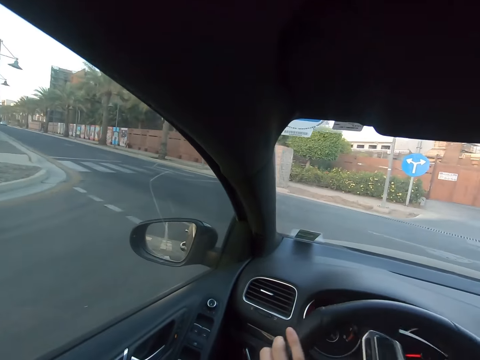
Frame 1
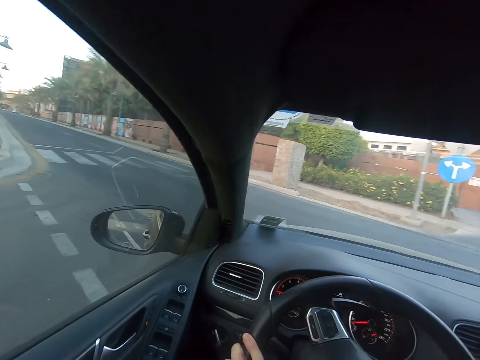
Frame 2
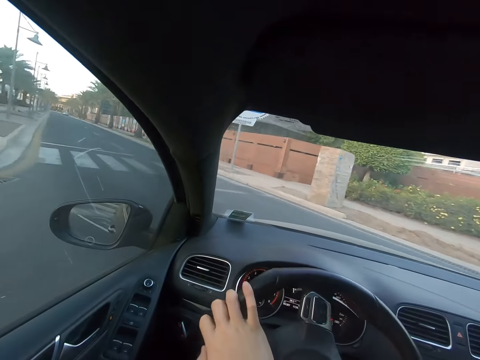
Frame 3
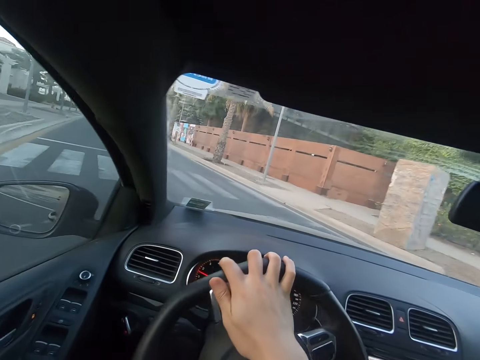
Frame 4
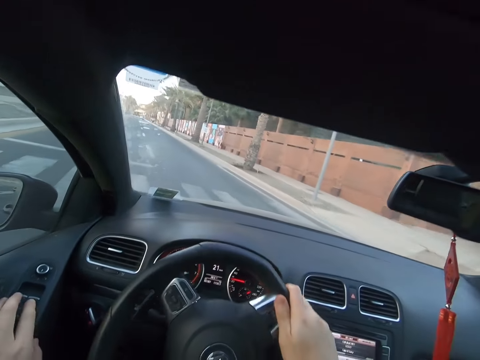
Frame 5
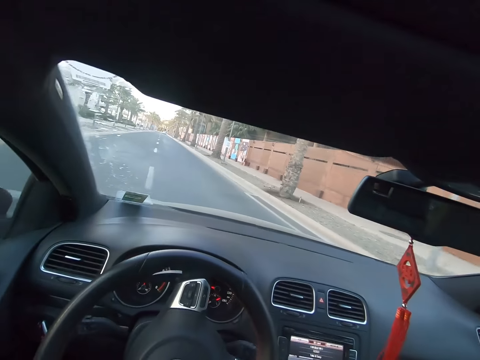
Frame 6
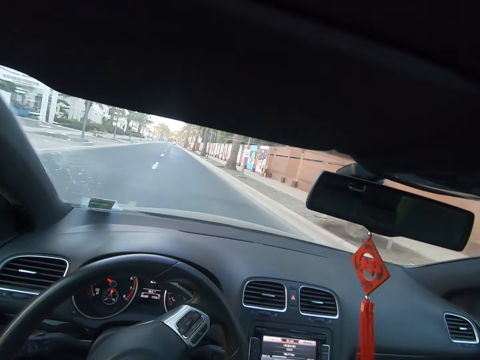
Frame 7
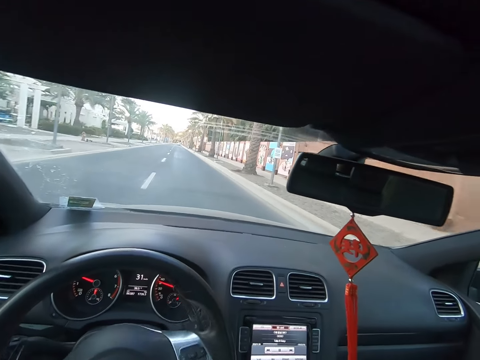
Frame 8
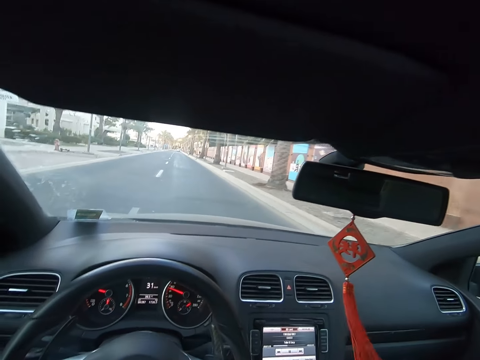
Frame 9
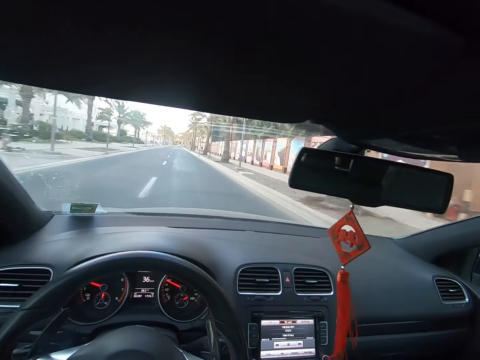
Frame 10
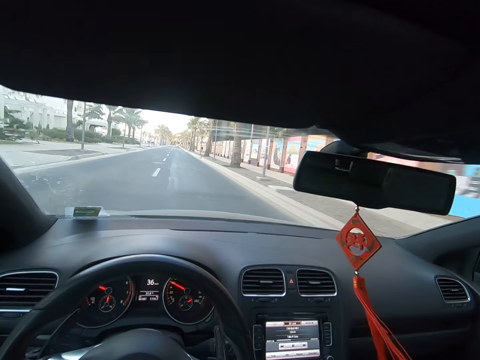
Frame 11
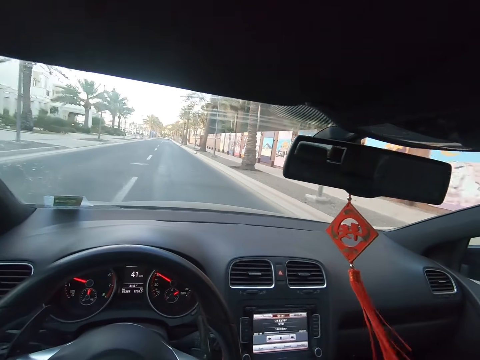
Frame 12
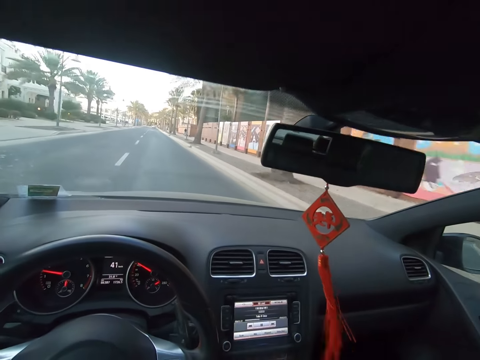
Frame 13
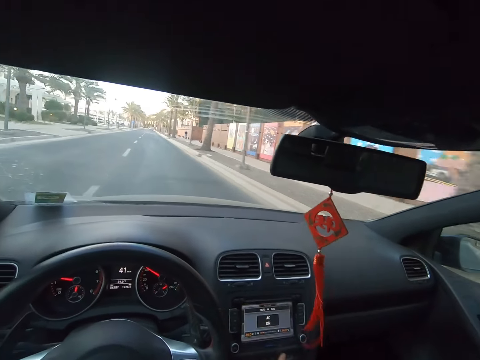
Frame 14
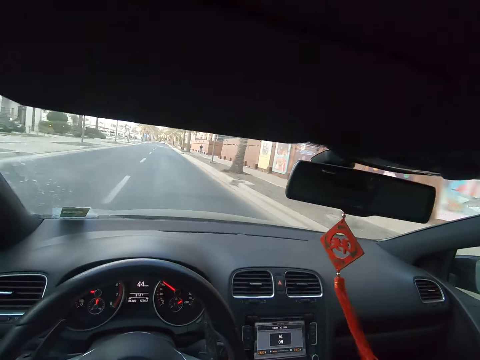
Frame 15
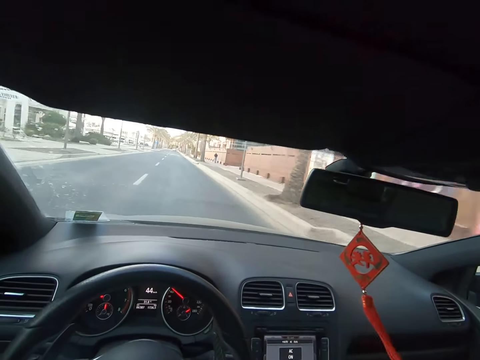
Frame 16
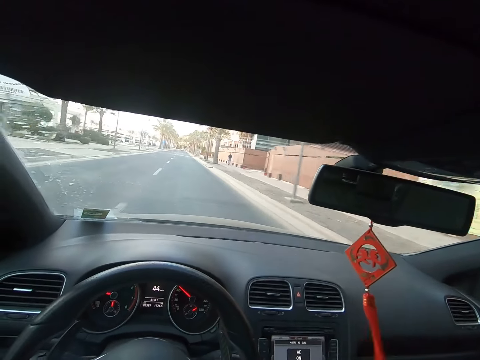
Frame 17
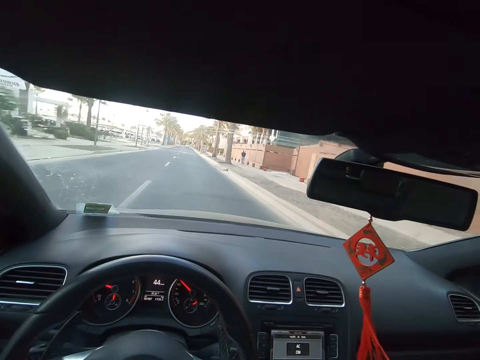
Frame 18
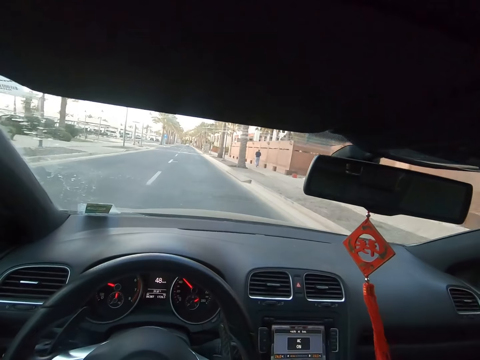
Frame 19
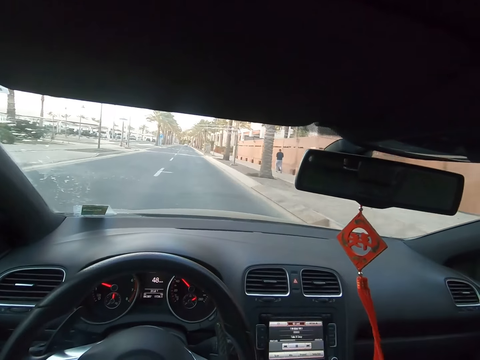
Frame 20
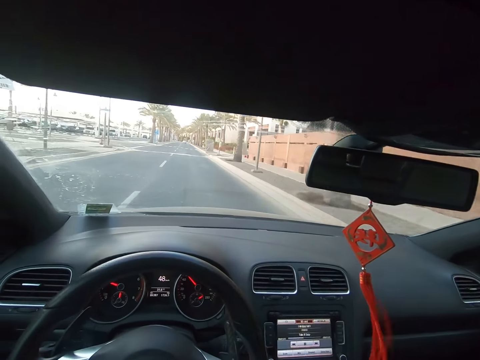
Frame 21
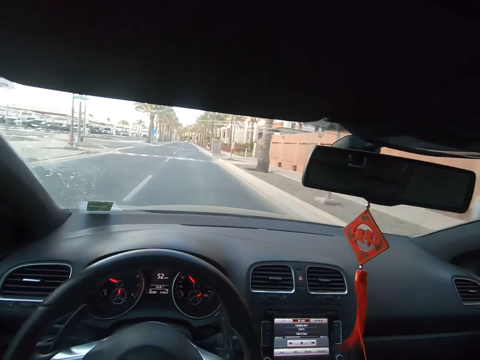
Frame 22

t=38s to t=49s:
The camera wearer adjusts a steering wheel with his hands. He drives the car on a road.

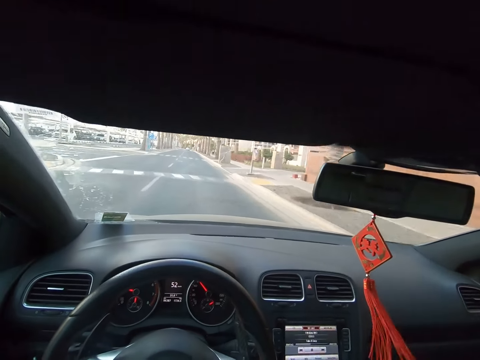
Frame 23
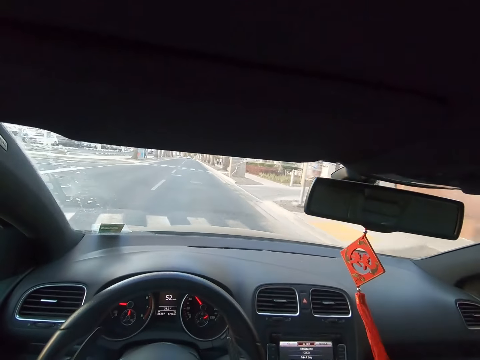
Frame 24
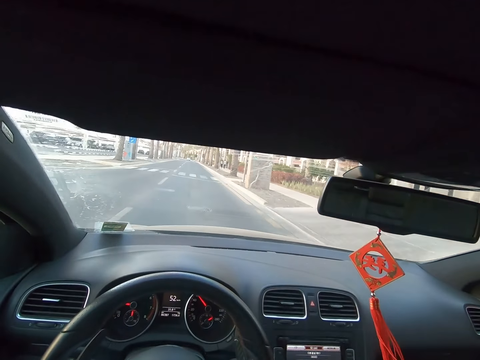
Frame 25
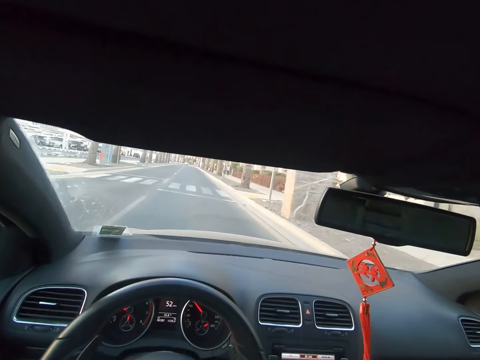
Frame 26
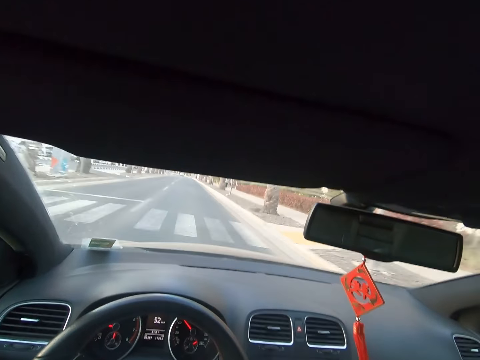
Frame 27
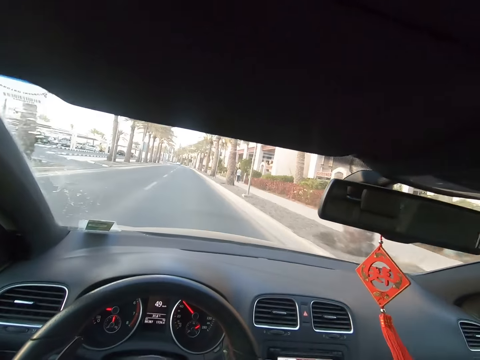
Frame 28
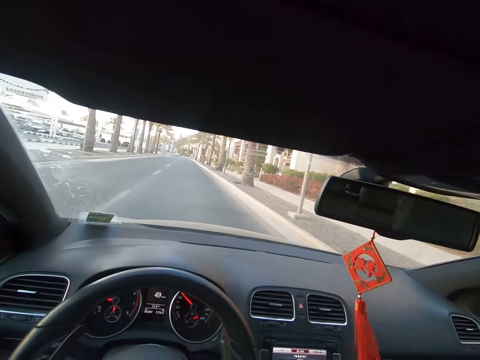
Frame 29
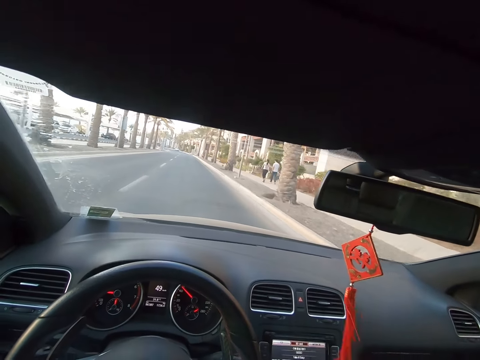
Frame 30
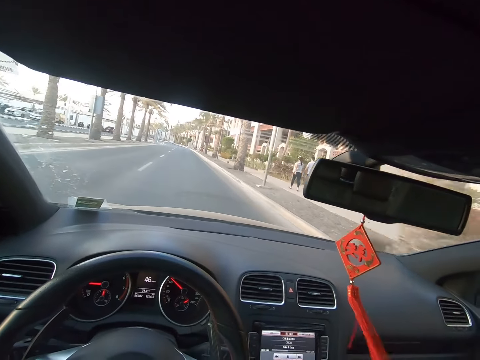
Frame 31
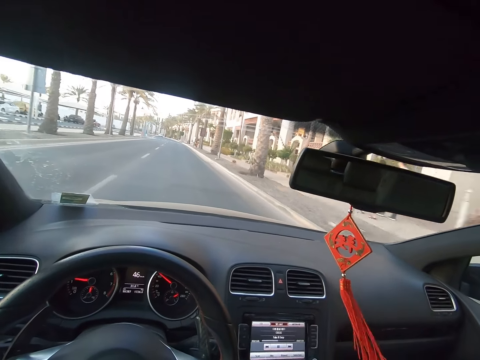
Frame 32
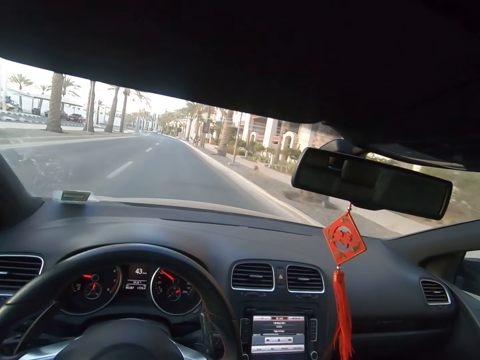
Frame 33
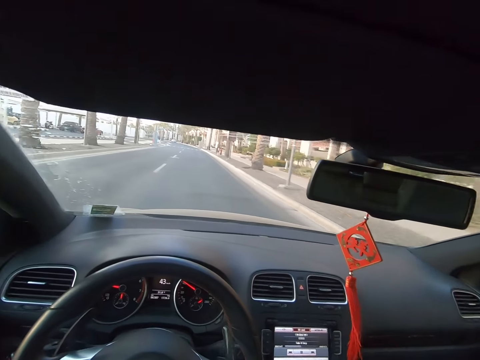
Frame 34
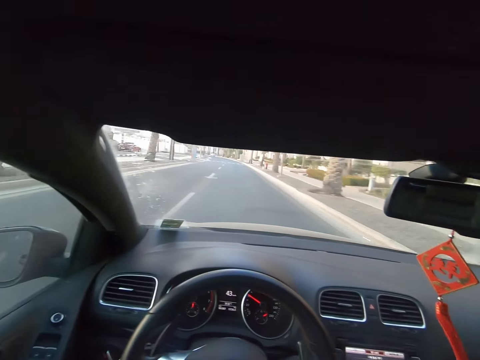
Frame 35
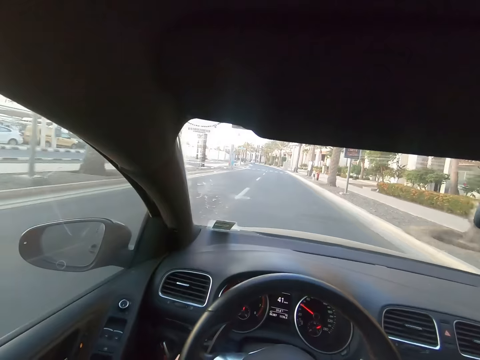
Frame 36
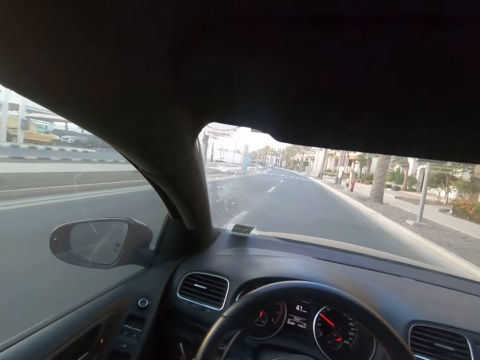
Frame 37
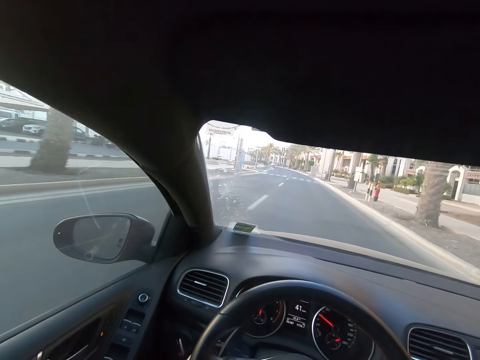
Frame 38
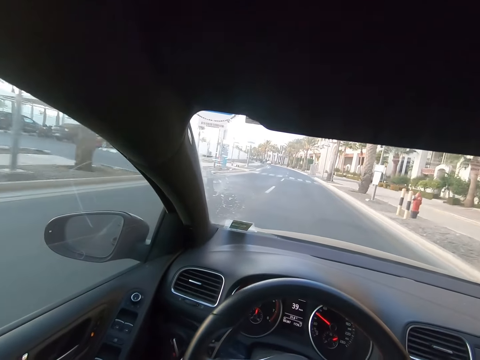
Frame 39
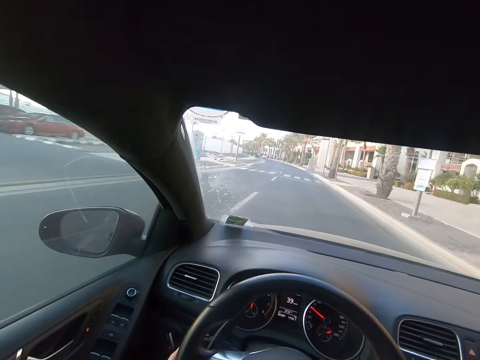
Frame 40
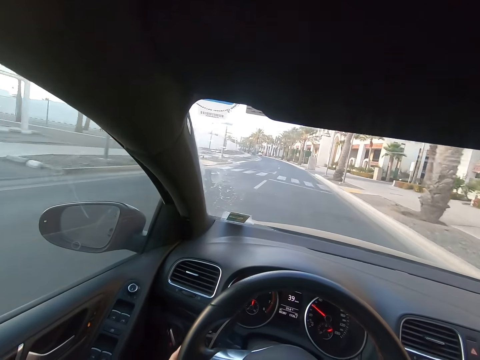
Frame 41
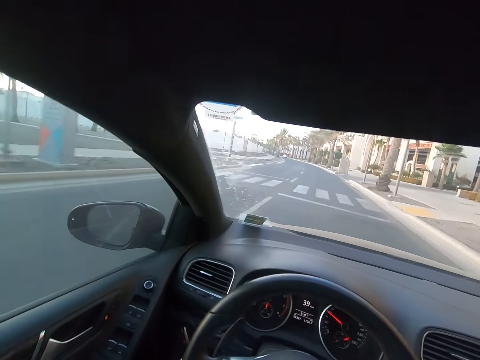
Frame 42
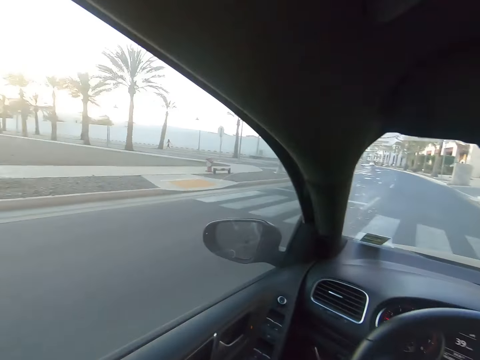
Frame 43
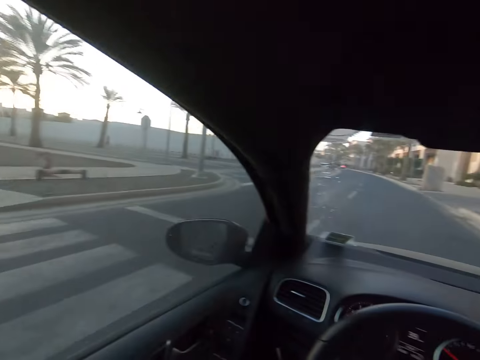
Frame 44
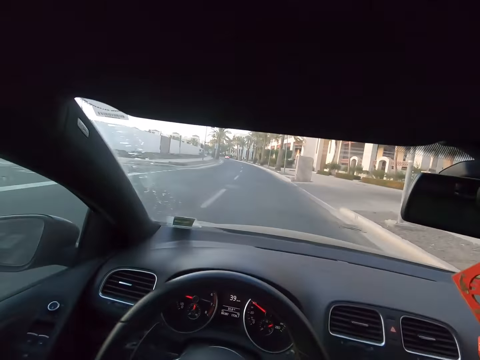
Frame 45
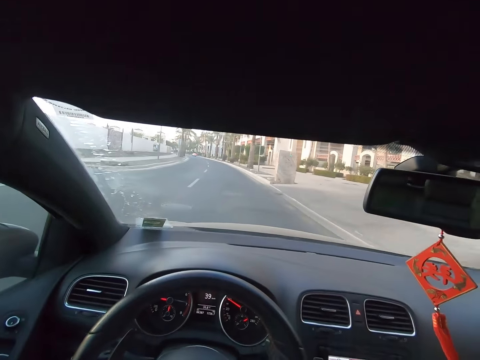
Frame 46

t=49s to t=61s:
A lady walks on a sidewalk. A man walks on the sidewalk. The camera wearer drives the car on a road.

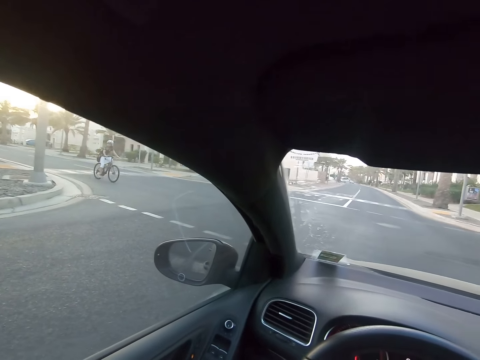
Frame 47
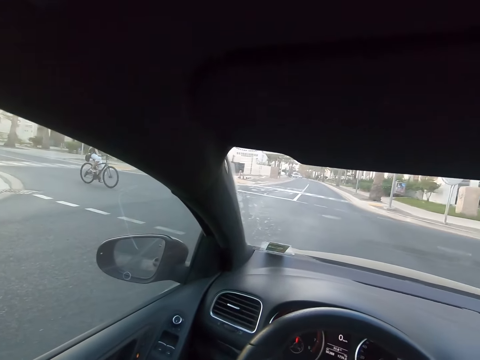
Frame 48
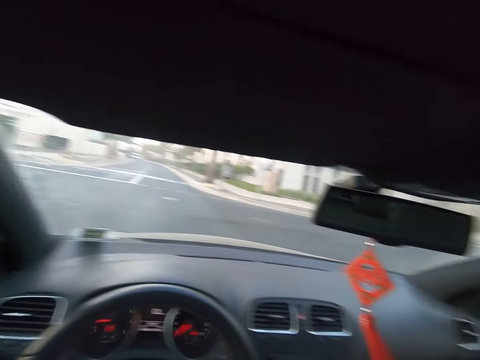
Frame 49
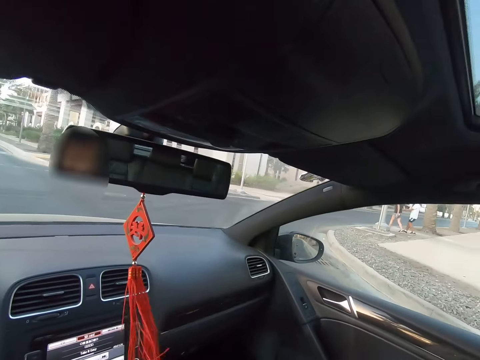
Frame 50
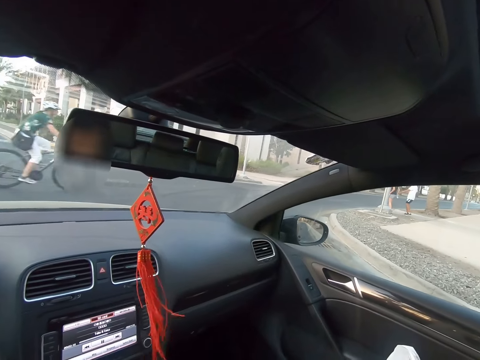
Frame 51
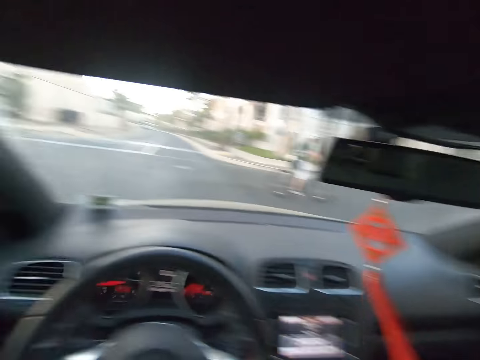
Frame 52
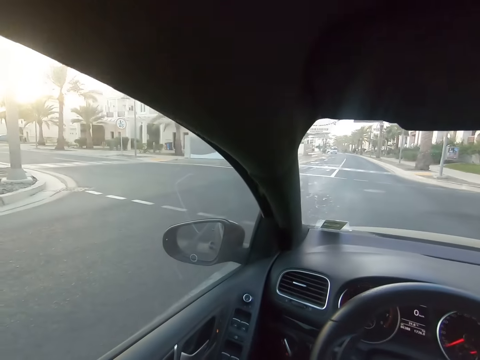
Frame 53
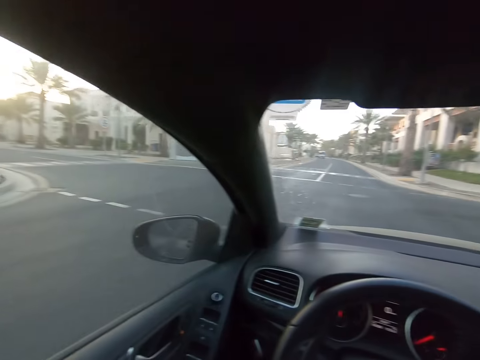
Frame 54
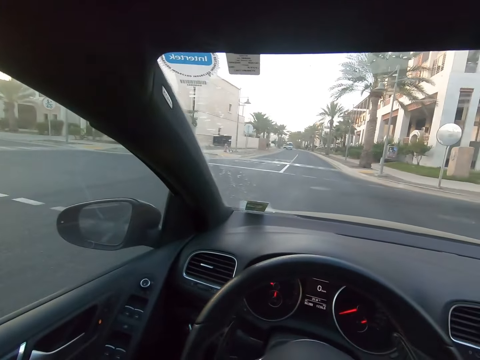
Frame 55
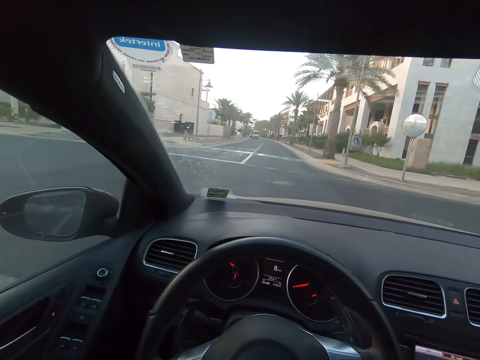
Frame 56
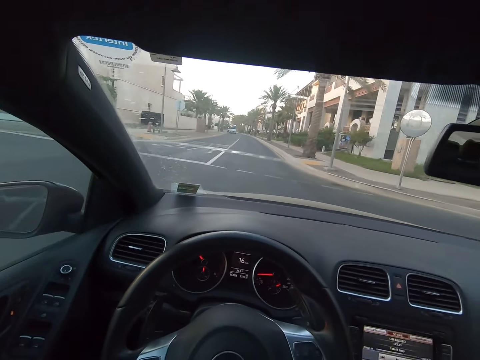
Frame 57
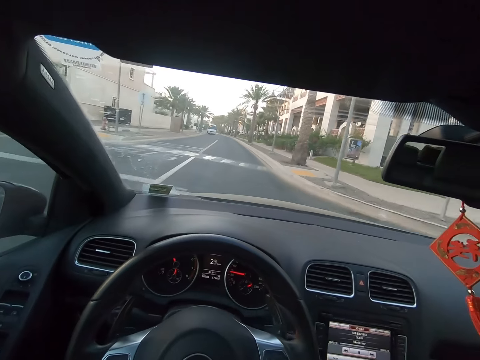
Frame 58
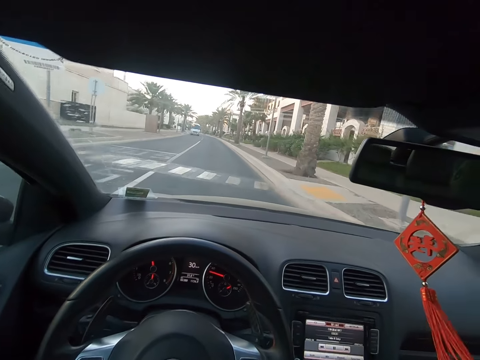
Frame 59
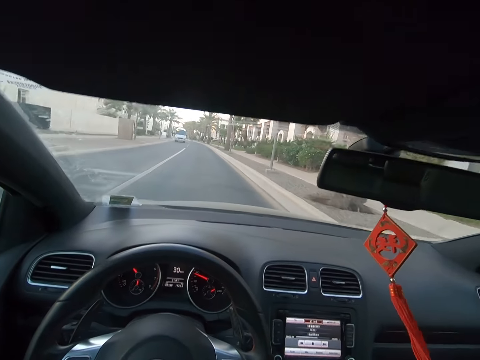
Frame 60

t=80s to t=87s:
A man cycles past the camera wearer. The camera wearer drives the car on a road.
